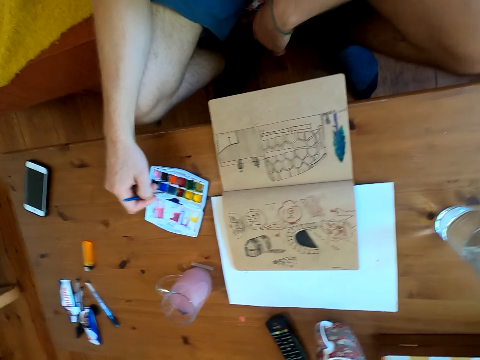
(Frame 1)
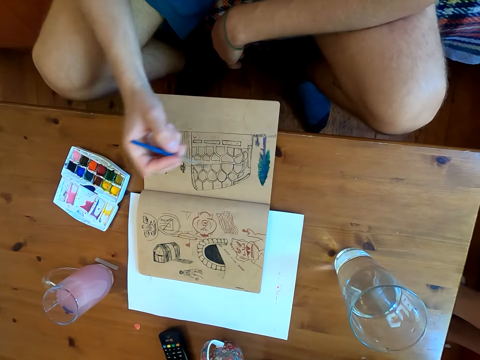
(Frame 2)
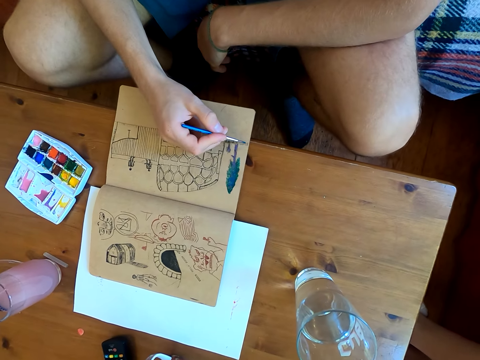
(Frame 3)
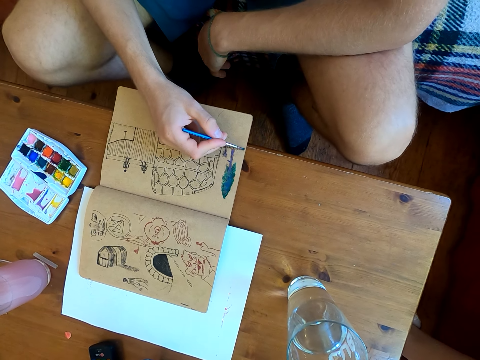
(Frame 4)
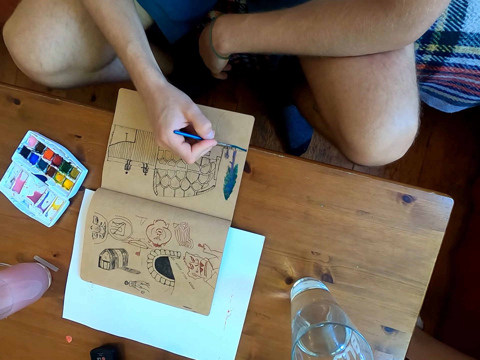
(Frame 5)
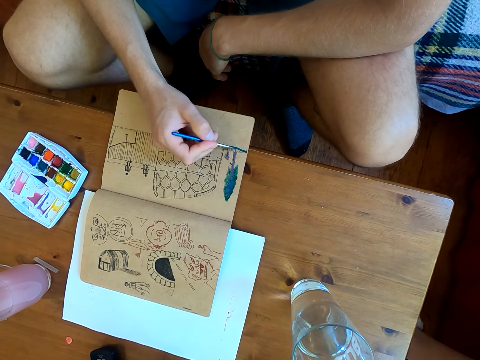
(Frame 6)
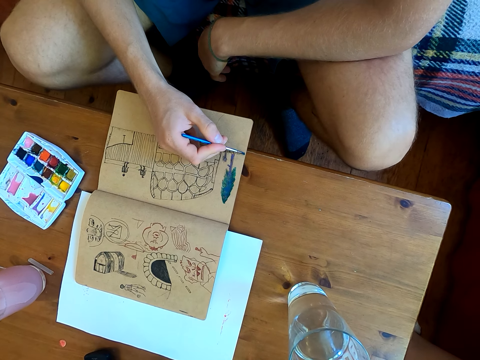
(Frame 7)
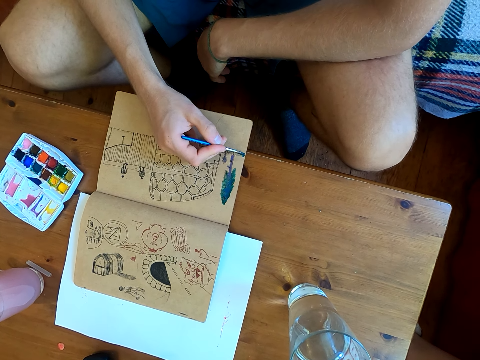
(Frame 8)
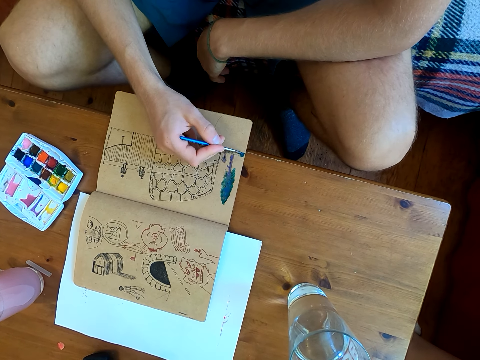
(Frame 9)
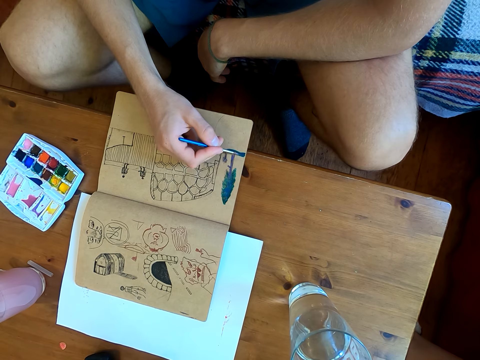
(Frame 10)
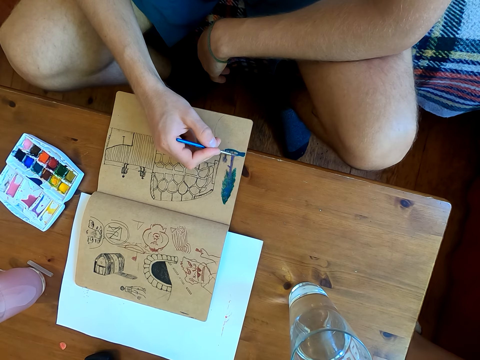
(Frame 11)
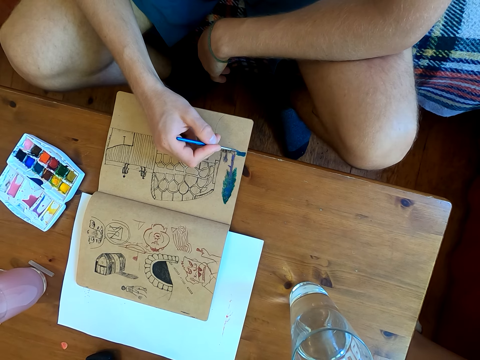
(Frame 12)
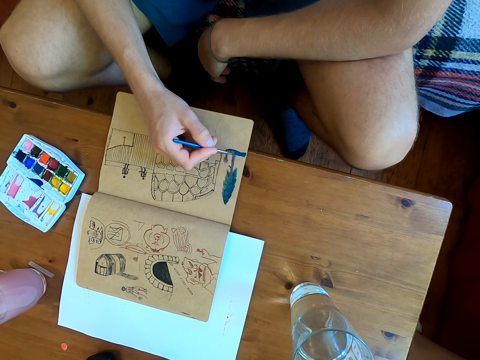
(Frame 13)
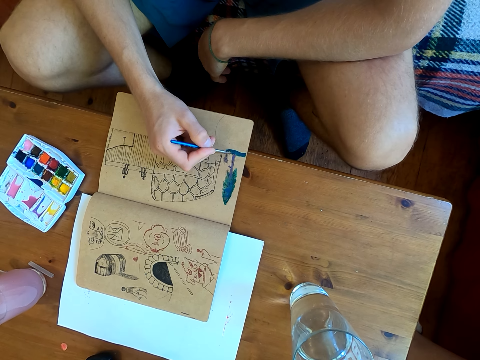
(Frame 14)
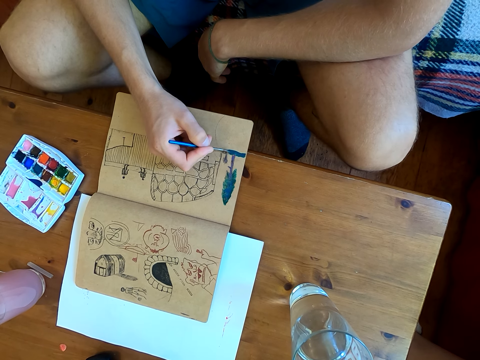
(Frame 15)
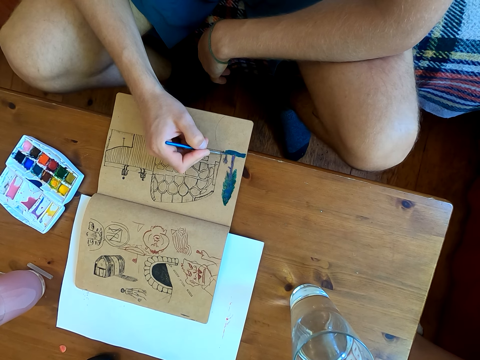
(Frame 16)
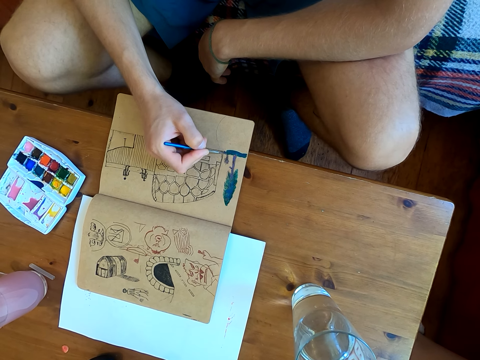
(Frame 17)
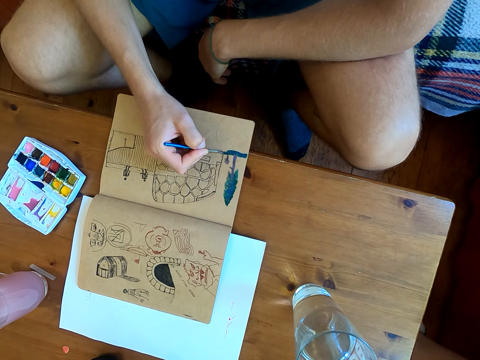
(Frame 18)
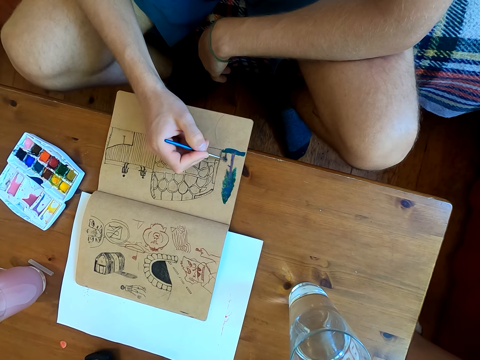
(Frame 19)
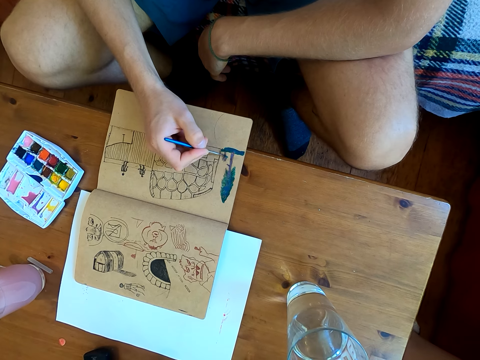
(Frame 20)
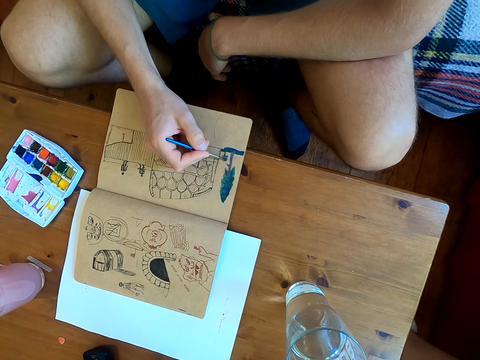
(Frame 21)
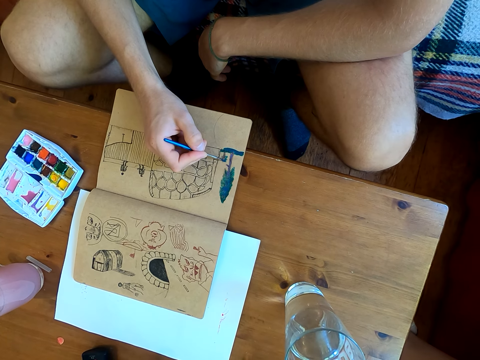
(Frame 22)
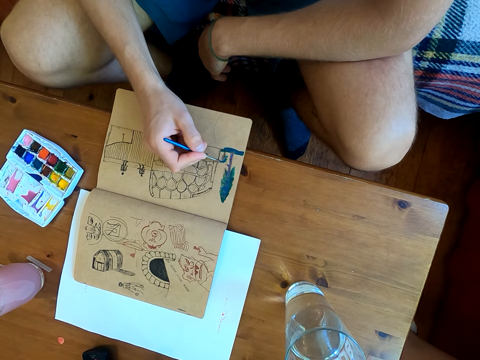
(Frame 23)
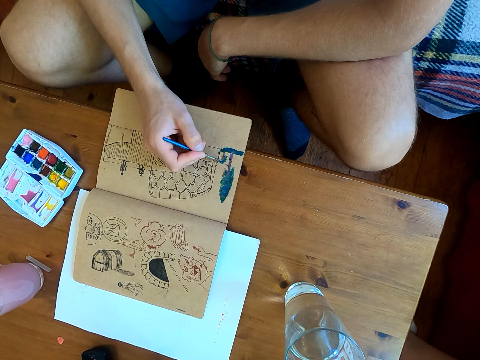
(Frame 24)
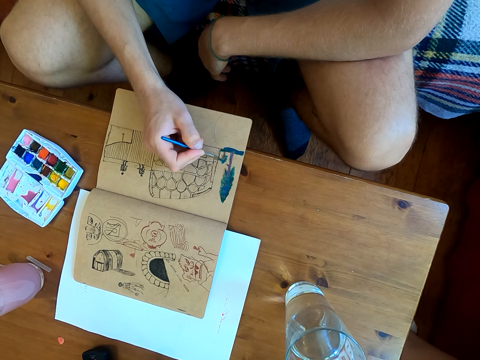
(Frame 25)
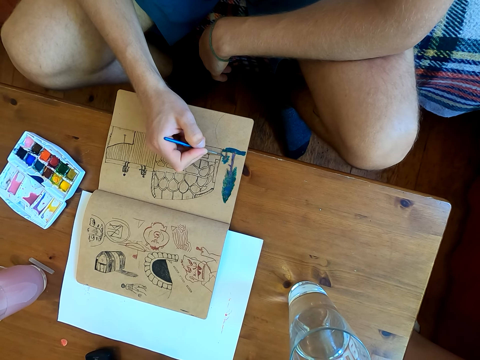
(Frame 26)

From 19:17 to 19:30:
The camera wearer paints on a page of the book.

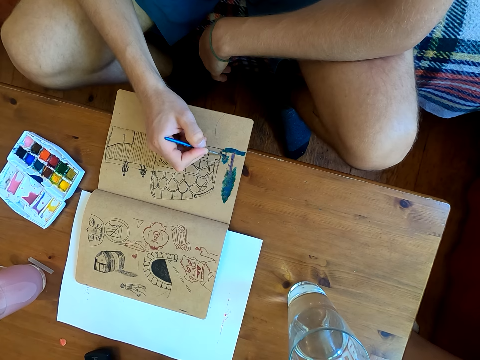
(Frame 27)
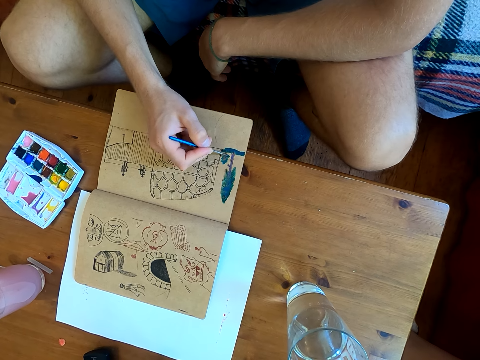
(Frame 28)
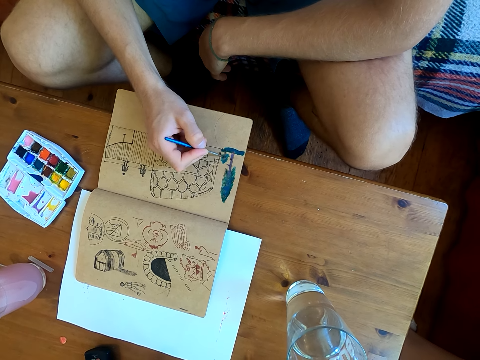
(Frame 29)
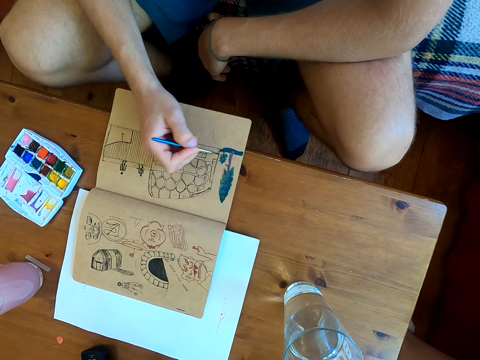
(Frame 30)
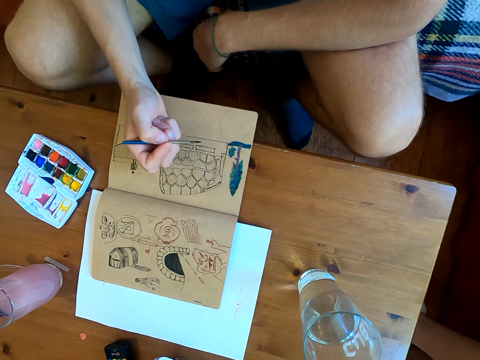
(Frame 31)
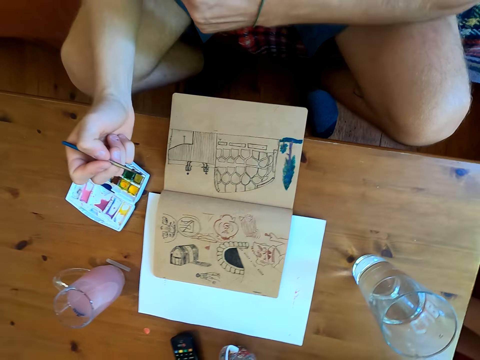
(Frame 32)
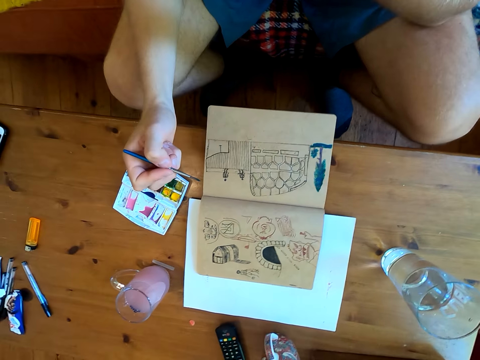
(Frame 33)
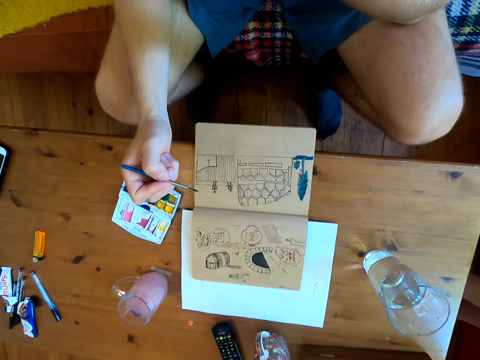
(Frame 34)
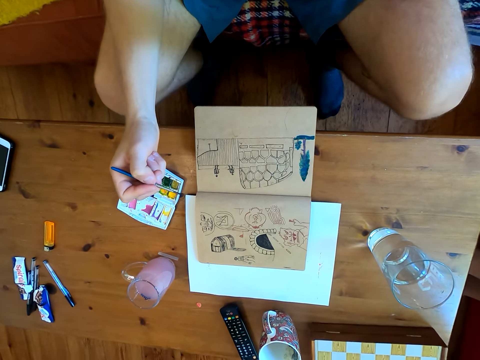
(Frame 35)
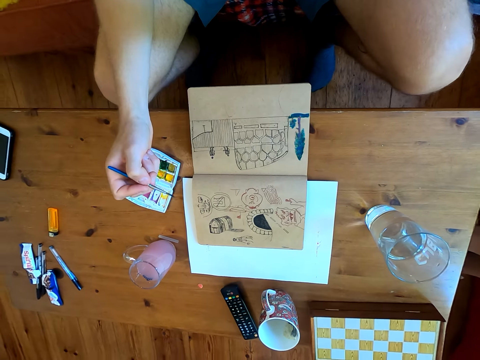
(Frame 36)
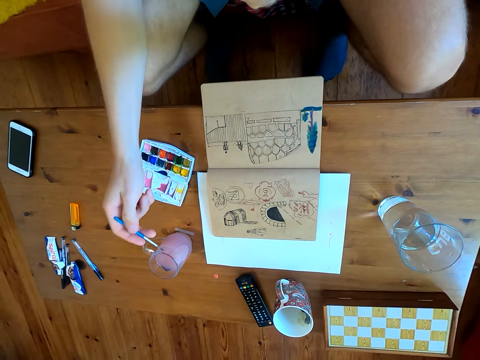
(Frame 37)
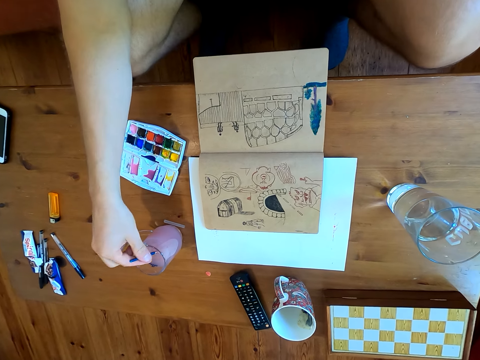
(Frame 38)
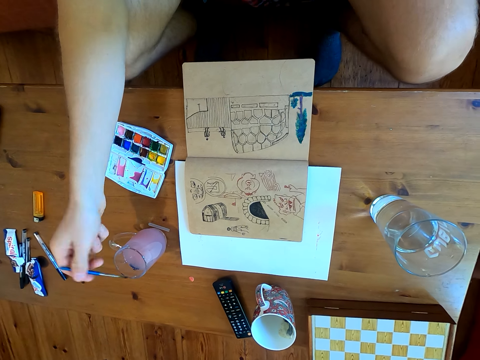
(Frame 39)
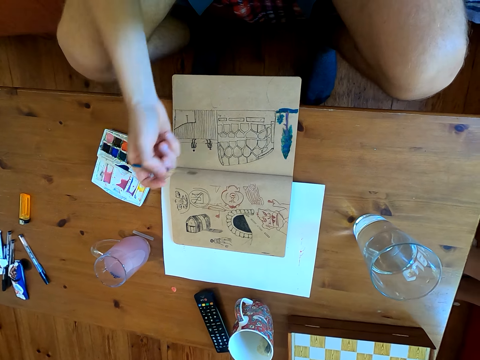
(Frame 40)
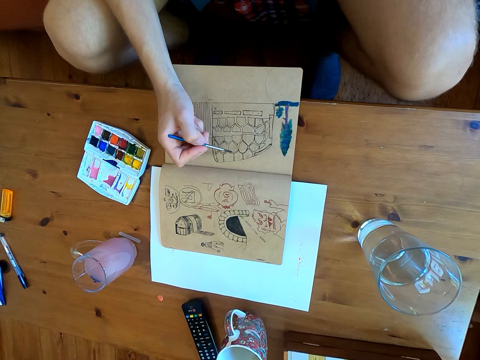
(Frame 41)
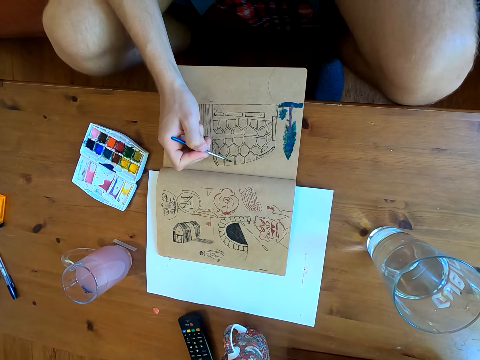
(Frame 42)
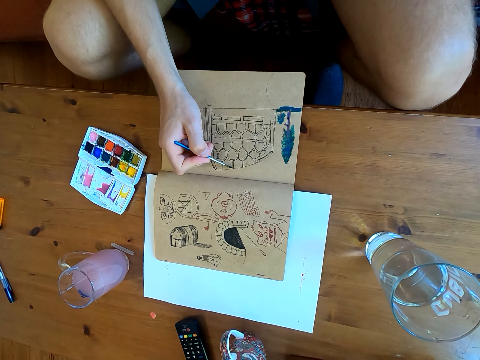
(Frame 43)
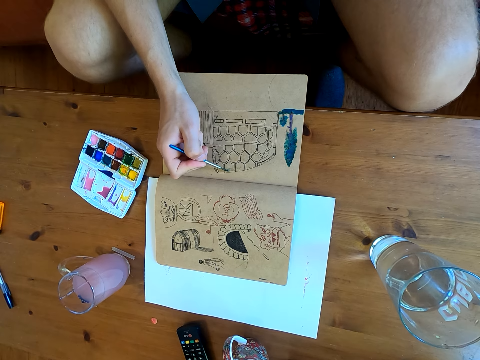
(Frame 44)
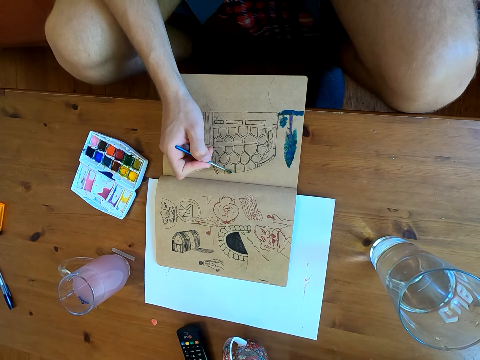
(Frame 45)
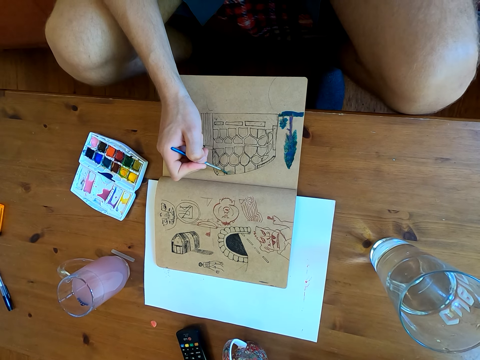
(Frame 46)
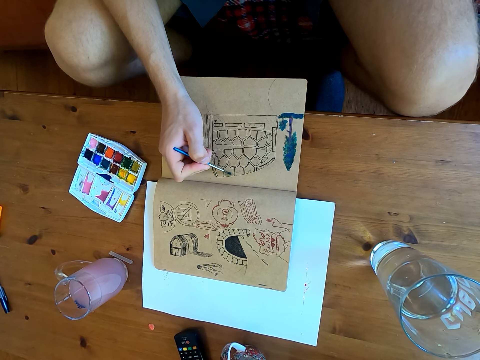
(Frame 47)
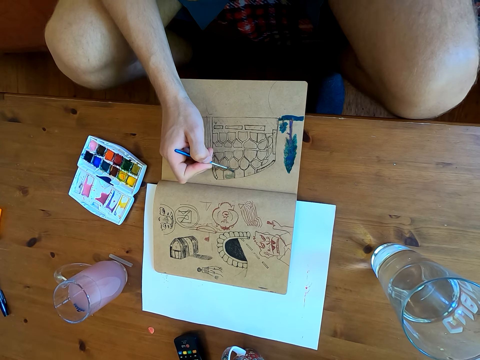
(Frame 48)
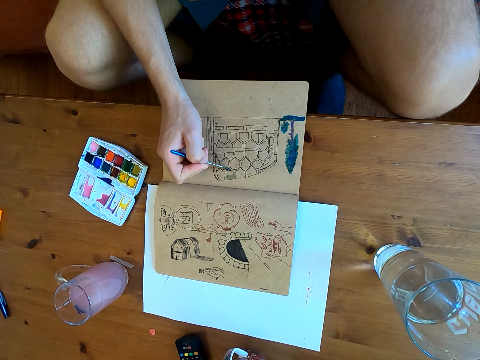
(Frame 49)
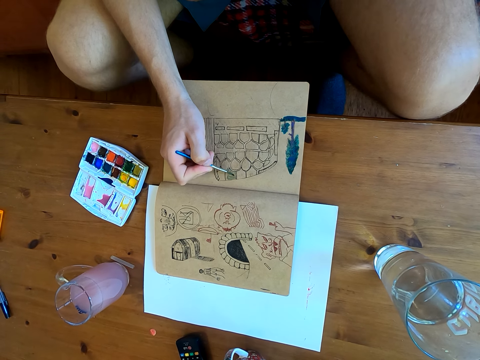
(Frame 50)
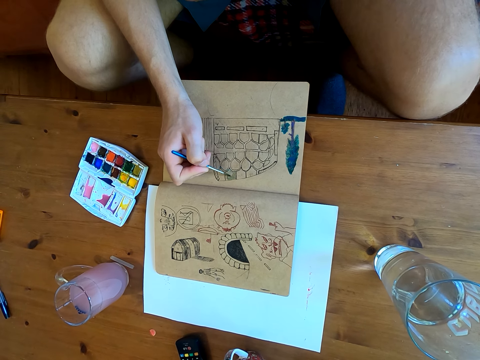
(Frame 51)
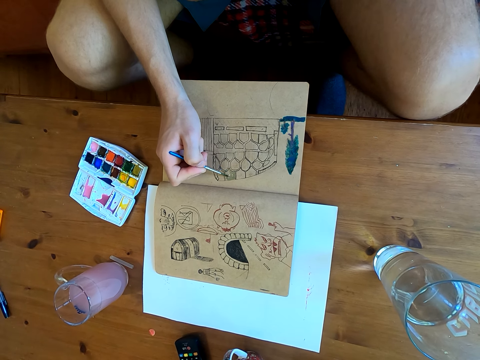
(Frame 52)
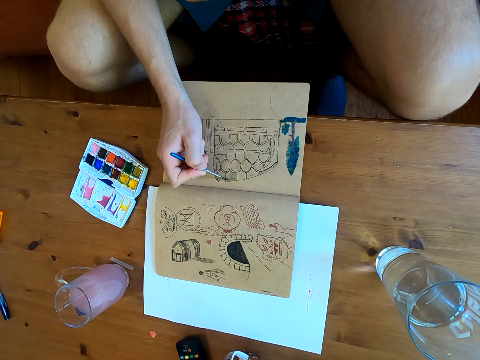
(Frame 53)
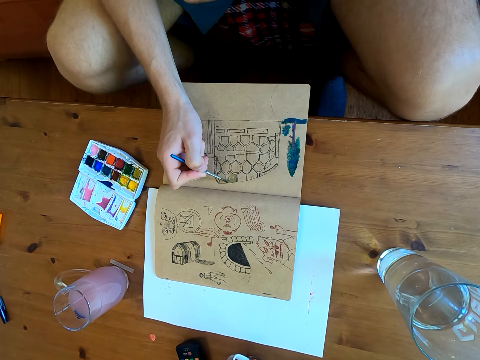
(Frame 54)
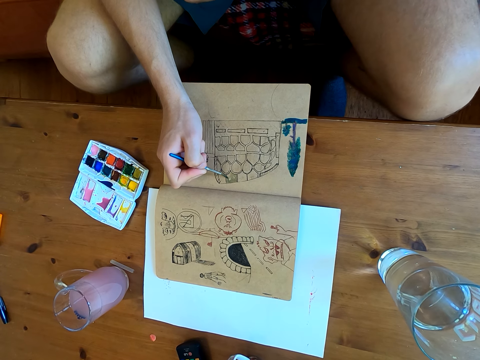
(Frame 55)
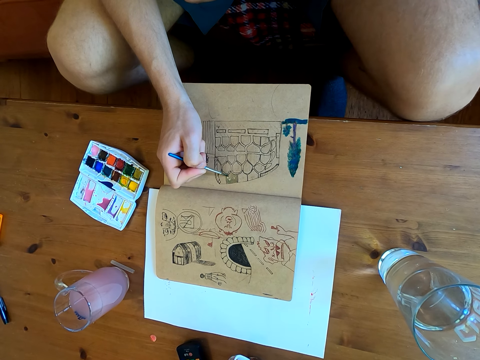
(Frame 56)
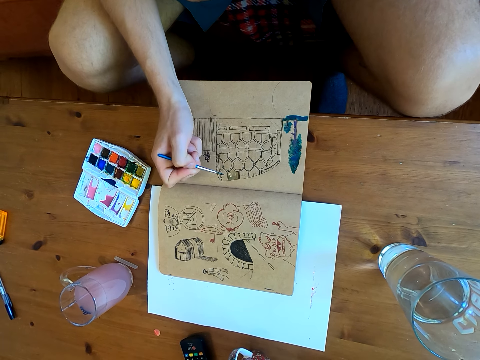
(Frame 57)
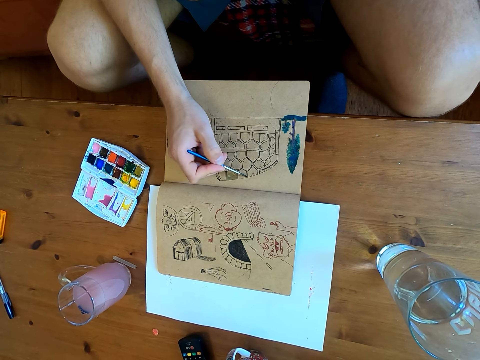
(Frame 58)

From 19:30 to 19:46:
The camera wearer stares at the drawing. They dip the brush in liquid. They paint the drawing on a page of the book.
